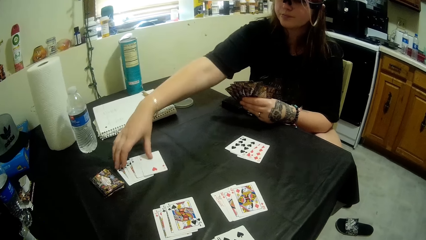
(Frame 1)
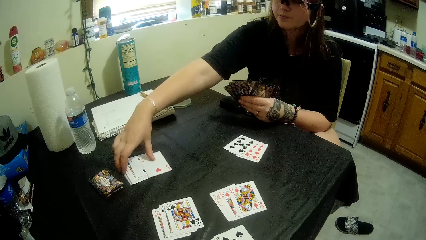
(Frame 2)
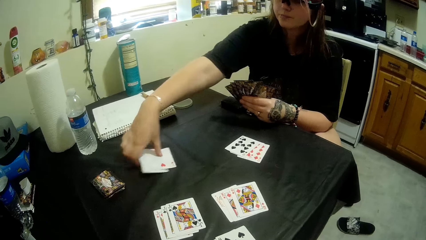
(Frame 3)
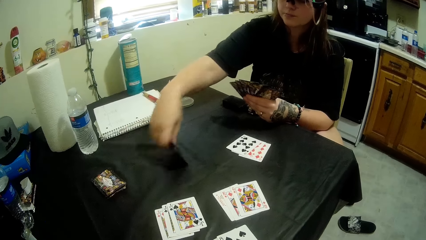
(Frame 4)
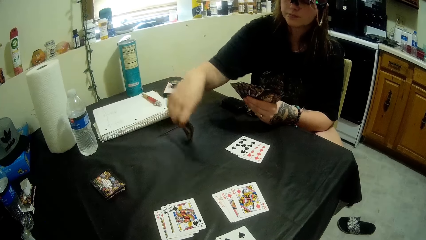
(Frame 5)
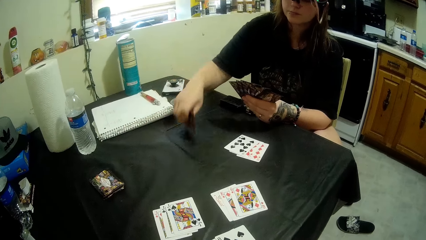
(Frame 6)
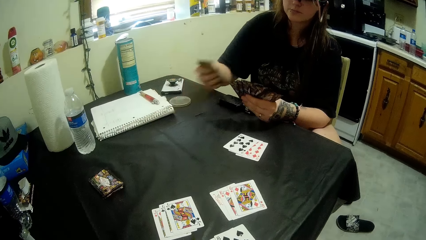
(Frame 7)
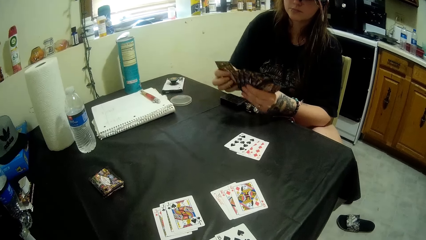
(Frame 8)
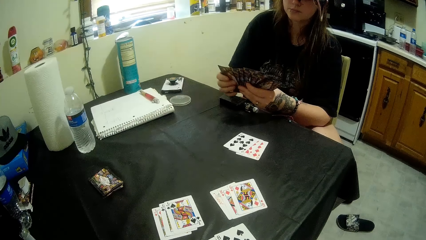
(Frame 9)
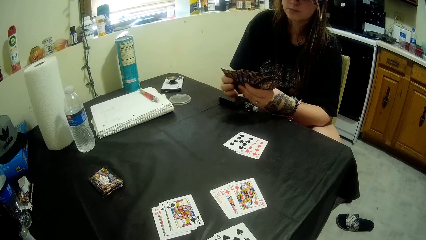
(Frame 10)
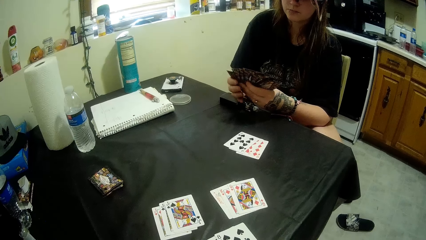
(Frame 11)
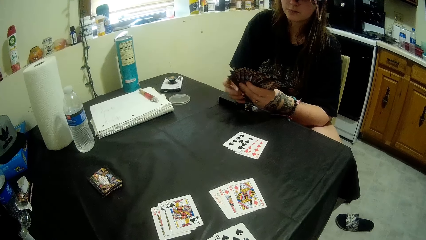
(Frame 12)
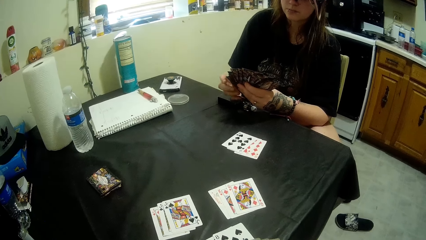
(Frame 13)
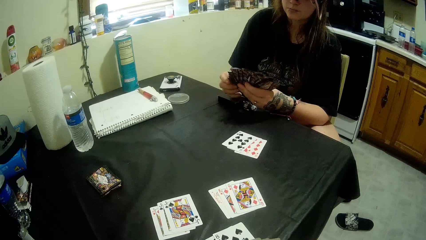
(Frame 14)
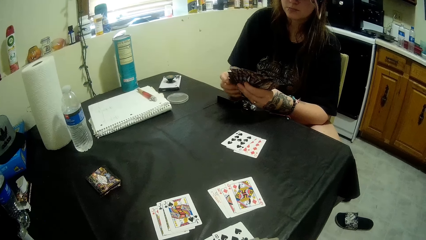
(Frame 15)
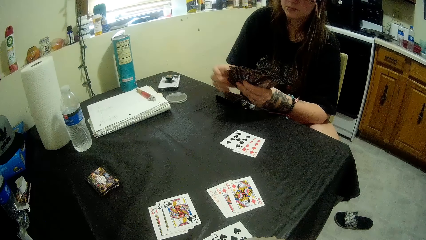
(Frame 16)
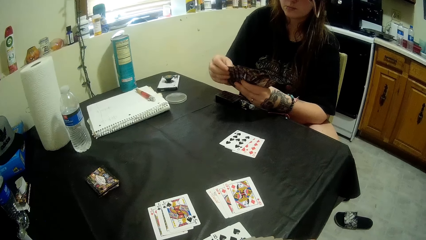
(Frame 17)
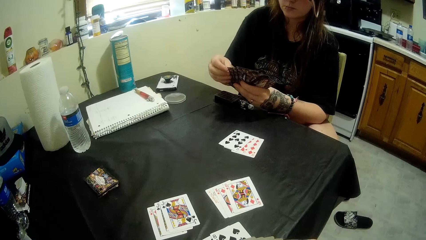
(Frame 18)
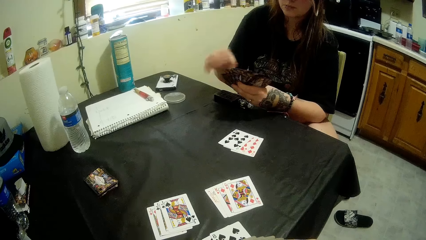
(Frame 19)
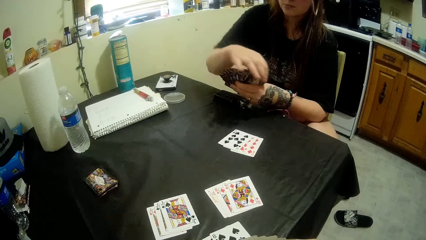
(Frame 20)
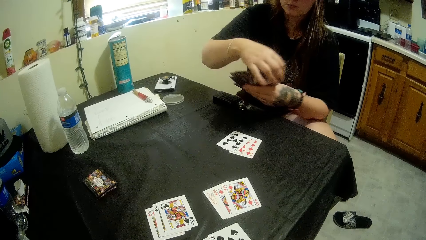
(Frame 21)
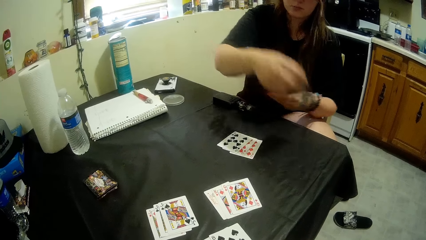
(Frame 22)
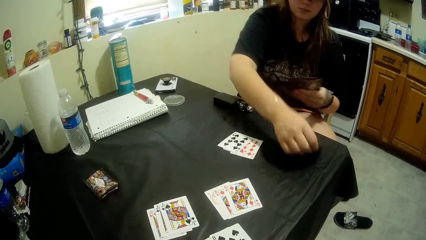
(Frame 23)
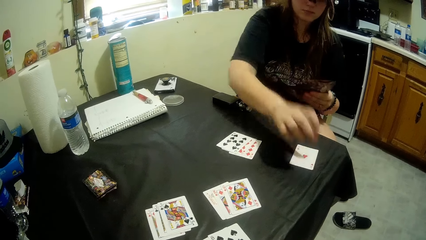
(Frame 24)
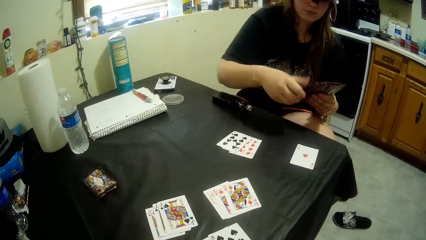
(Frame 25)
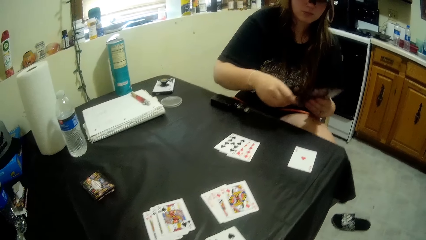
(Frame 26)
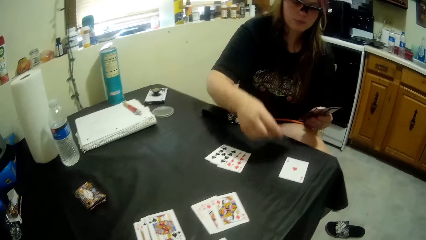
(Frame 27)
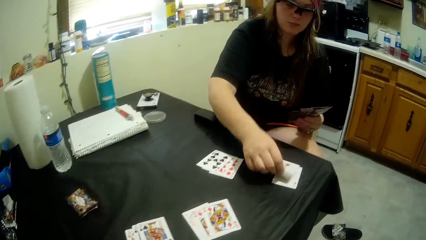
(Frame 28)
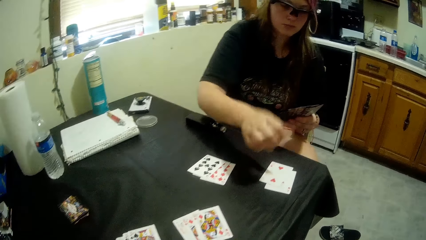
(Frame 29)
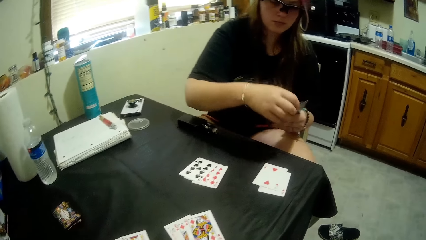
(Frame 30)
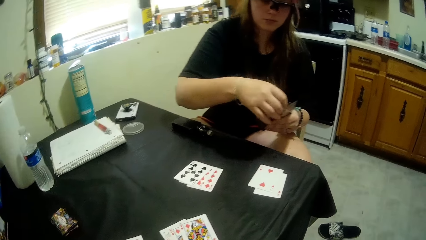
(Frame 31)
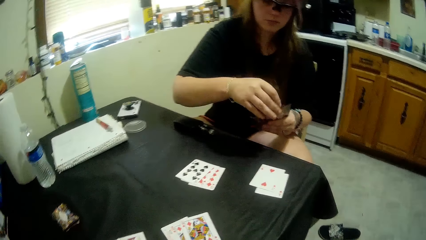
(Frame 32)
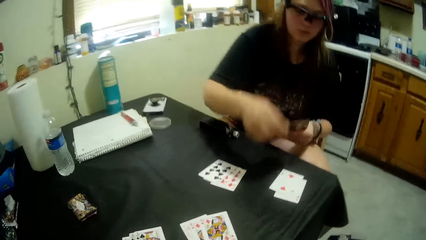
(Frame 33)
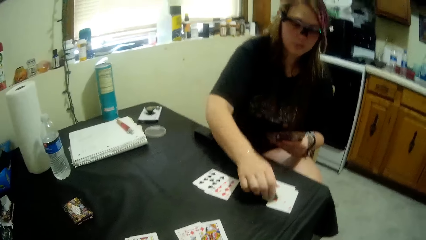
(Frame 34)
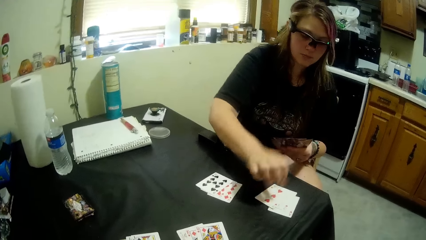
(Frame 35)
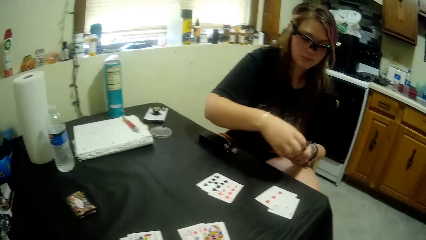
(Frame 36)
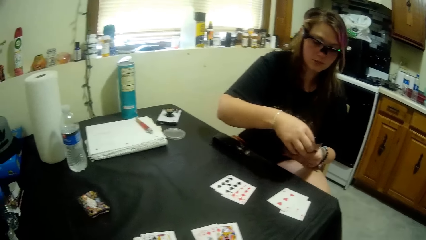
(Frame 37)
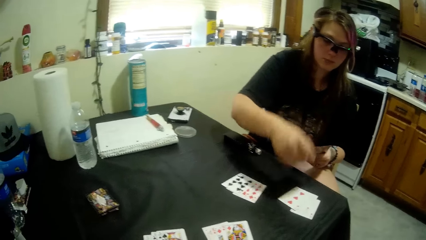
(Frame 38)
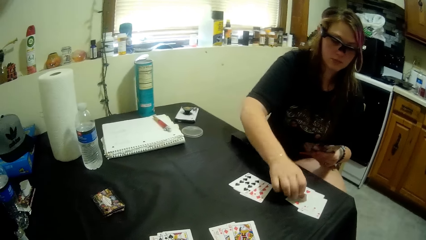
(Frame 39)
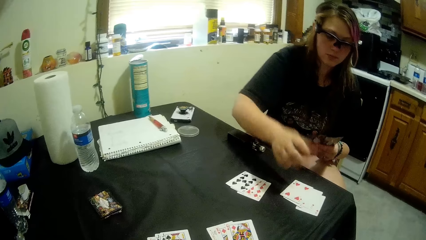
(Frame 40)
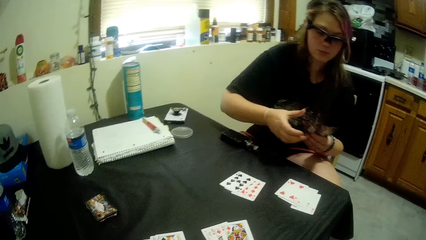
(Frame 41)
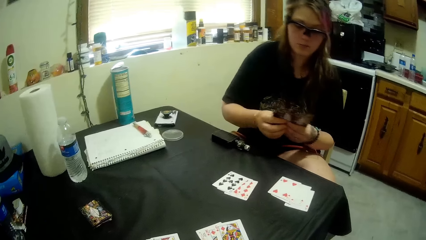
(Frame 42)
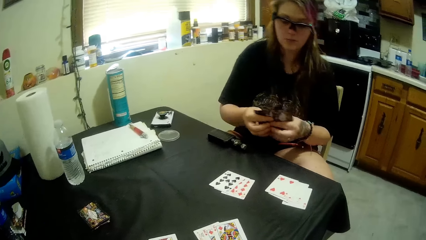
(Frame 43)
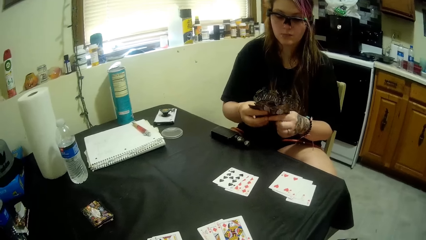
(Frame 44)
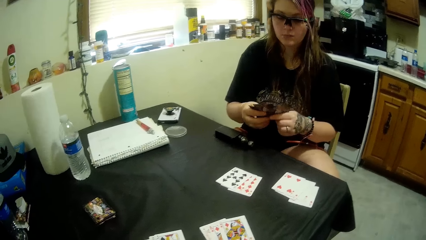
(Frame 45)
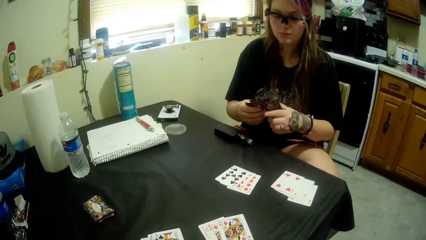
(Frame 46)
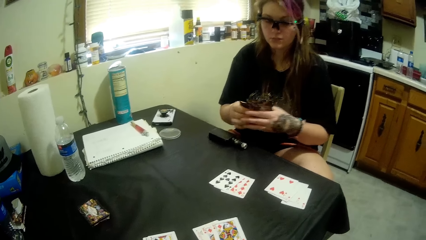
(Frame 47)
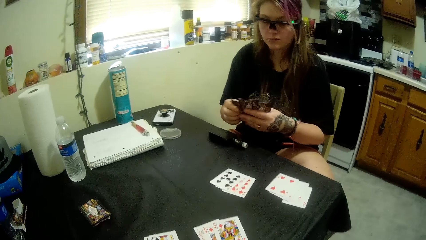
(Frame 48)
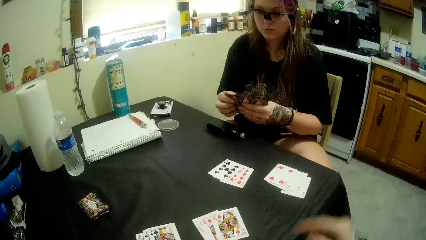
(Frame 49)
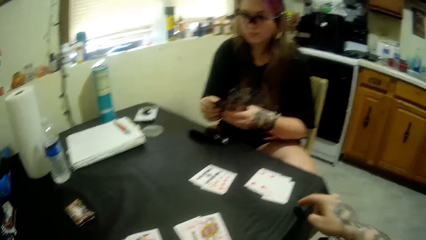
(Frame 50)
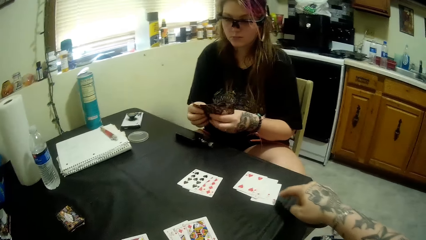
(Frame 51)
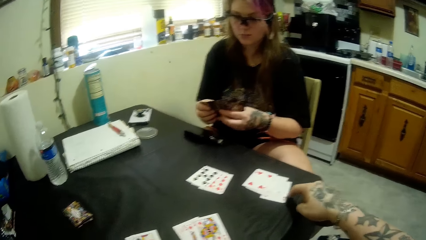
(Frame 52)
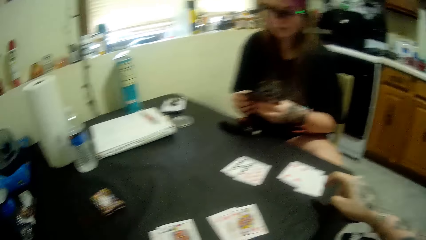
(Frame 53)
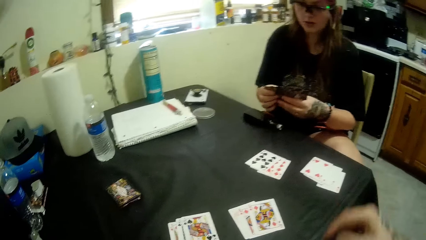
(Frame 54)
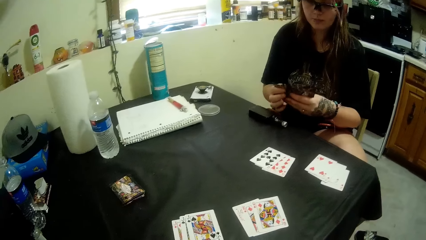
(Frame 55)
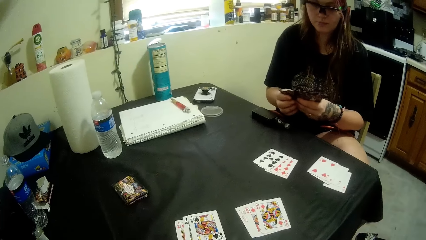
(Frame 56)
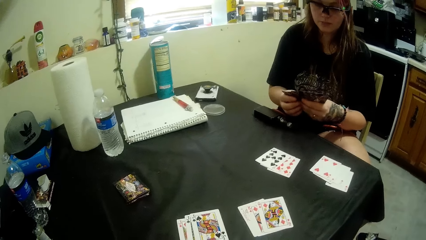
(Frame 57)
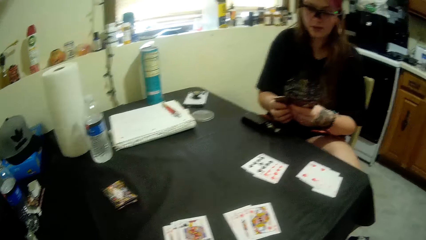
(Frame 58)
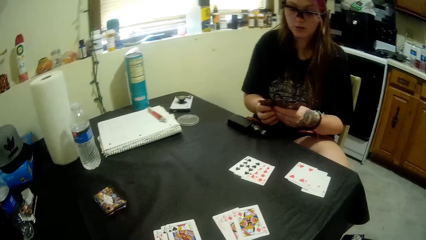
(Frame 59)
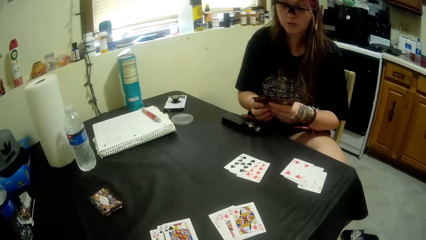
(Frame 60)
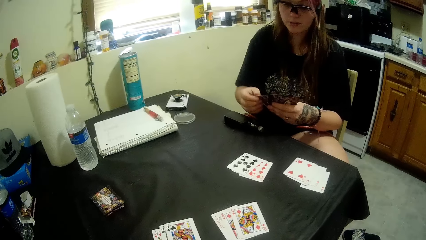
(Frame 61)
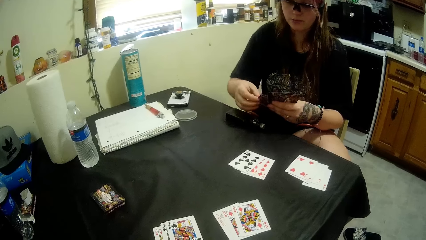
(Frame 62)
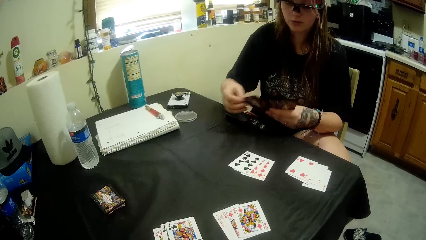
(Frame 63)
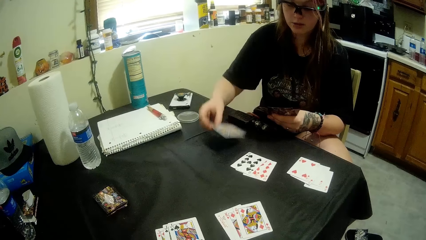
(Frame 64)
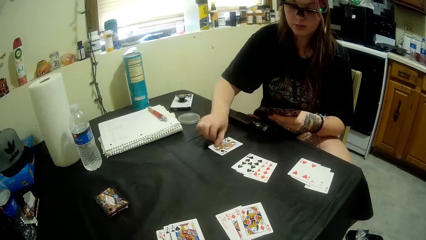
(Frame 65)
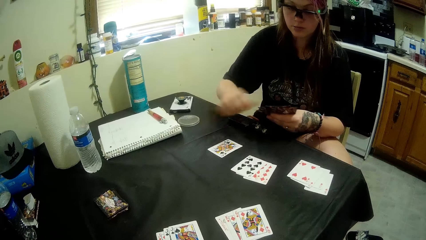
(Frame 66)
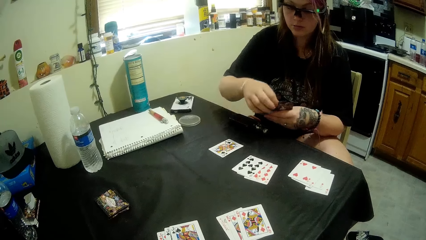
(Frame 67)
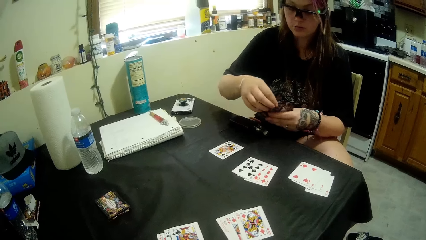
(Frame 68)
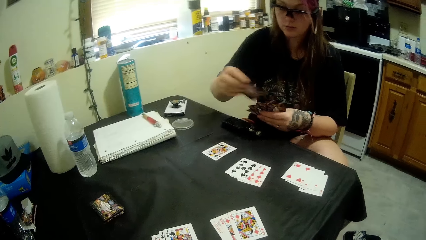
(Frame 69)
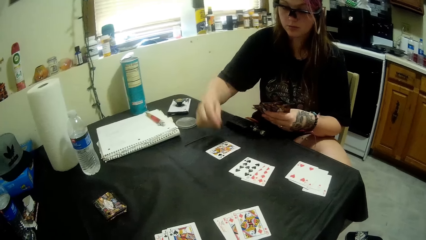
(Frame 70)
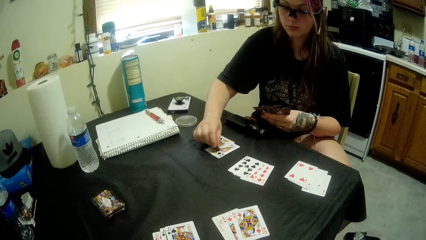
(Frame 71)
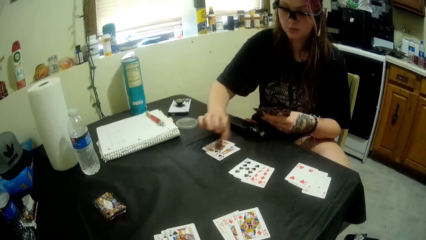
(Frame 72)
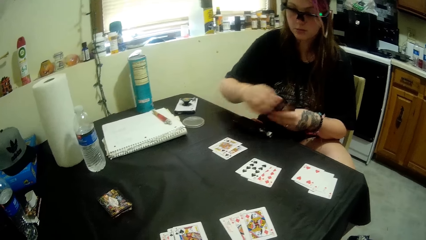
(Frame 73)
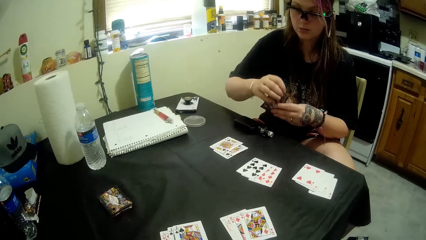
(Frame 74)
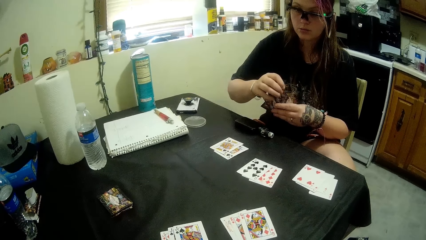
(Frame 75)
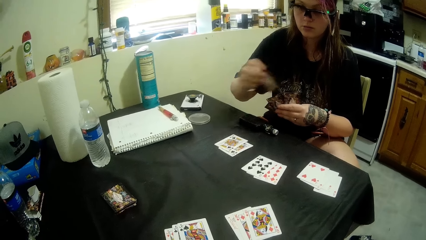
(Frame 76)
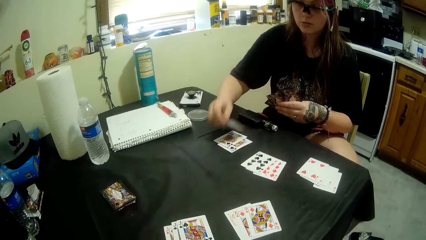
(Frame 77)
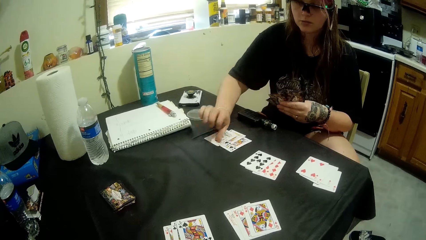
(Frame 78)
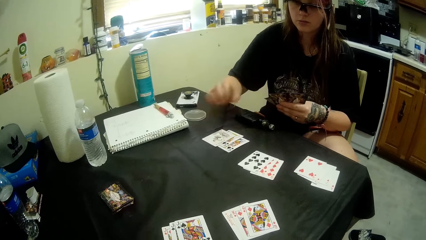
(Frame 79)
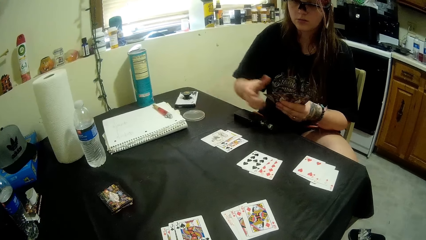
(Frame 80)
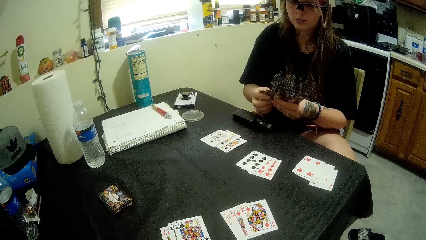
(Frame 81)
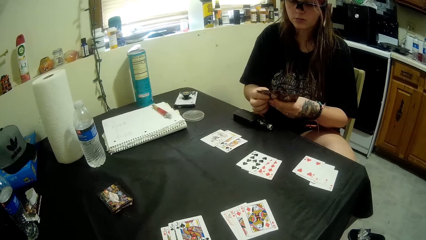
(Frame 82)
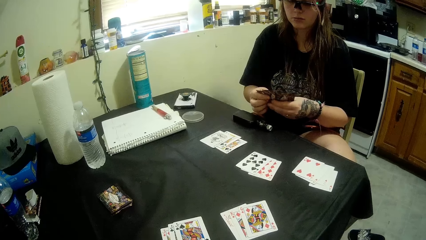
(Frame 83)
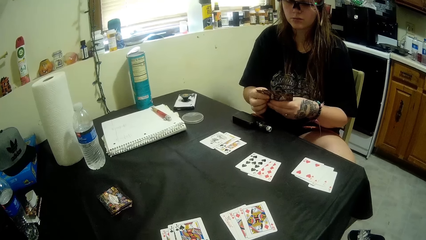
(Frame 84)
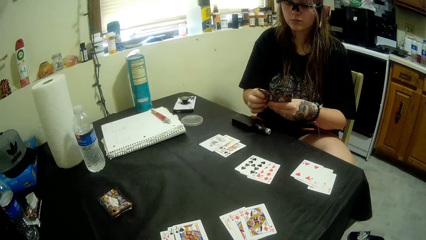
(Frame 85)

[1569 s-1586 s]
The camera wearer picks up the cards. A woman packs the cards on the table. The camera wearer puts the cards on the table. The woman puts some cards on the table. A man touches the table. The camera wearer points towards the card on the table. The woman puts some cards on the table. The camera wearer puts the cards on the table.
